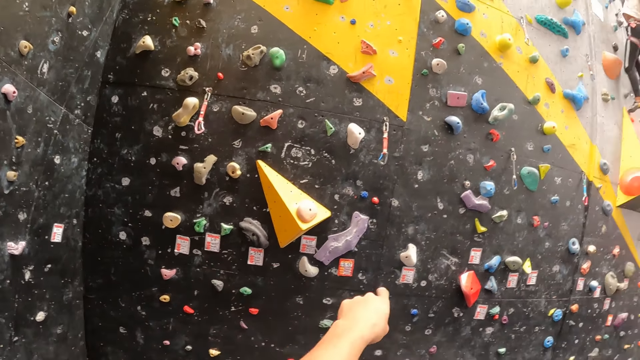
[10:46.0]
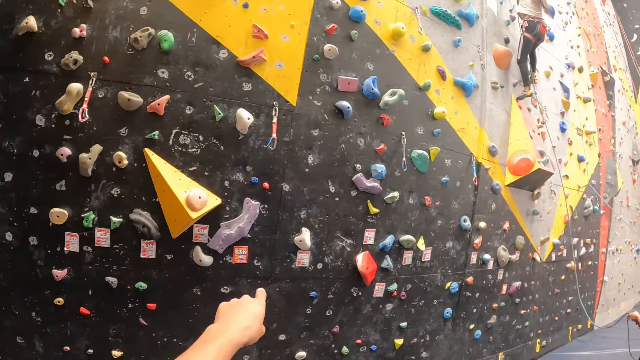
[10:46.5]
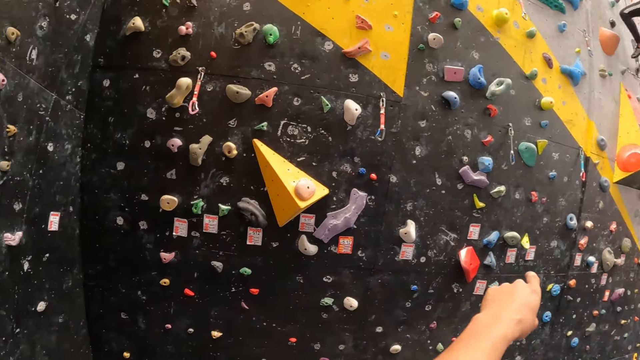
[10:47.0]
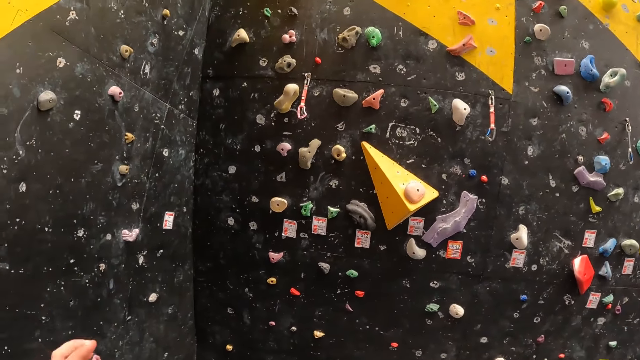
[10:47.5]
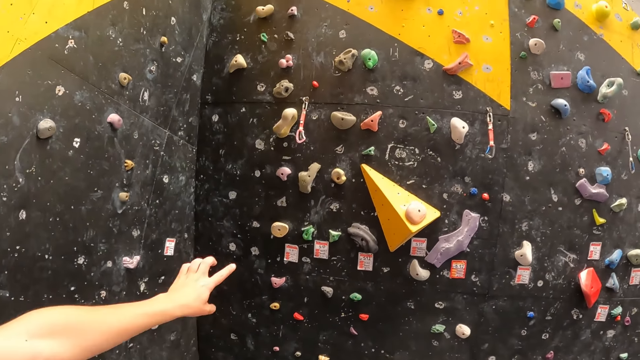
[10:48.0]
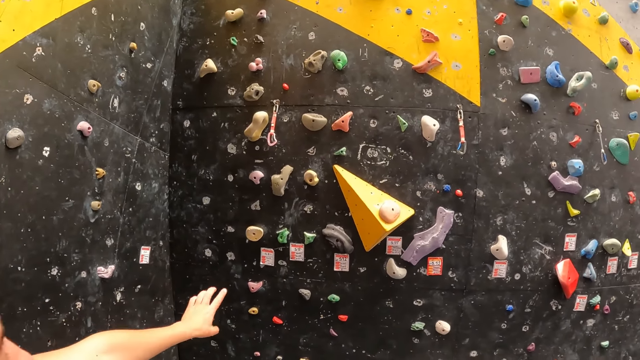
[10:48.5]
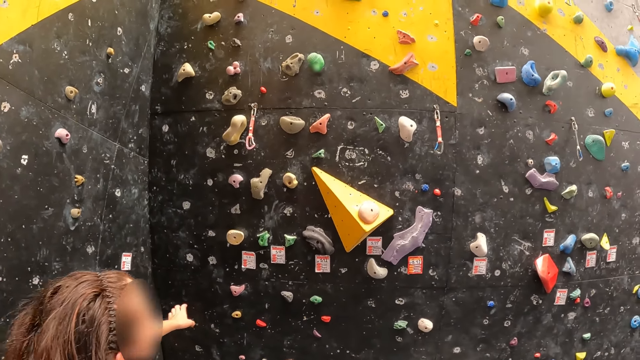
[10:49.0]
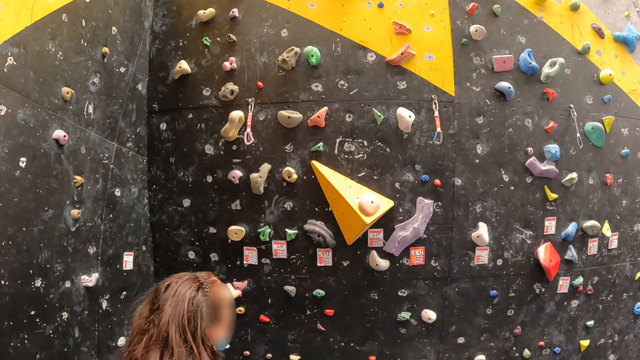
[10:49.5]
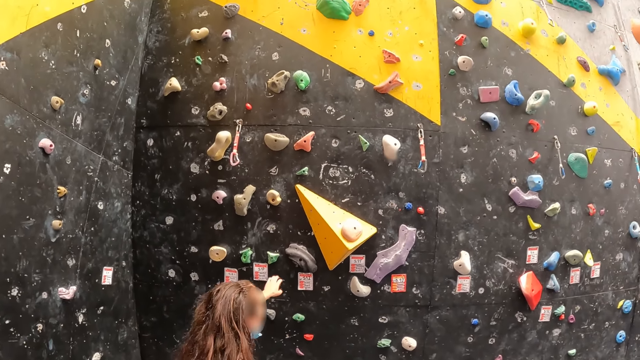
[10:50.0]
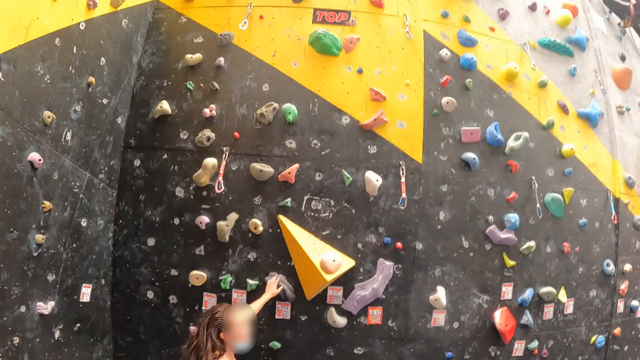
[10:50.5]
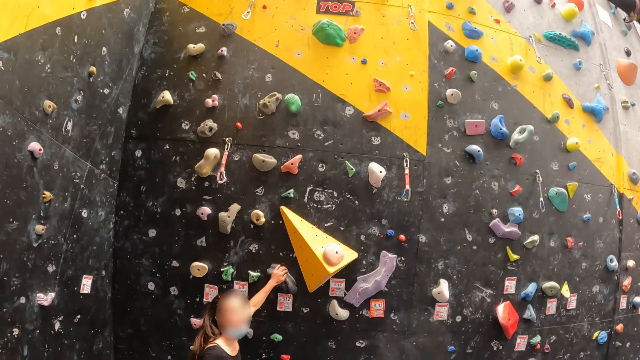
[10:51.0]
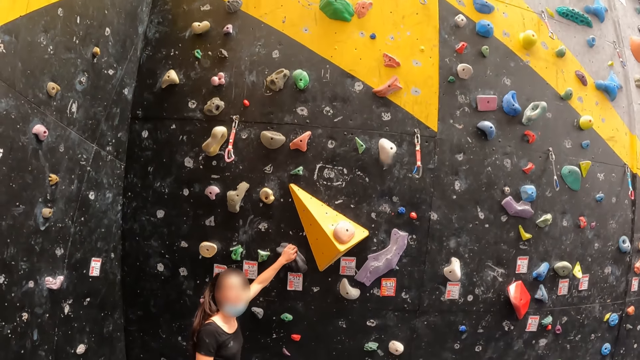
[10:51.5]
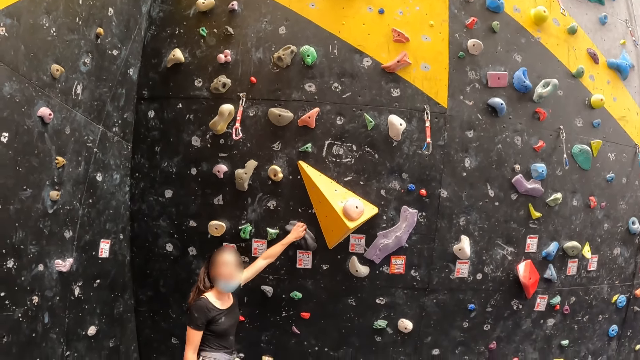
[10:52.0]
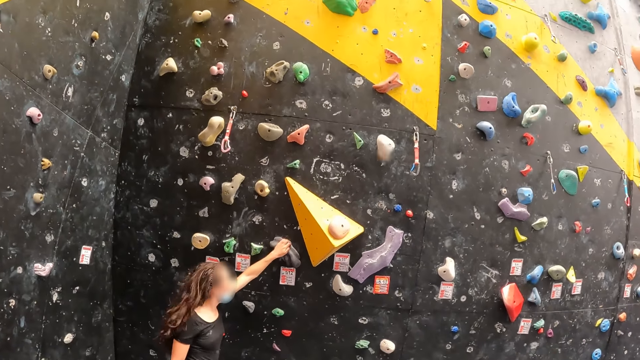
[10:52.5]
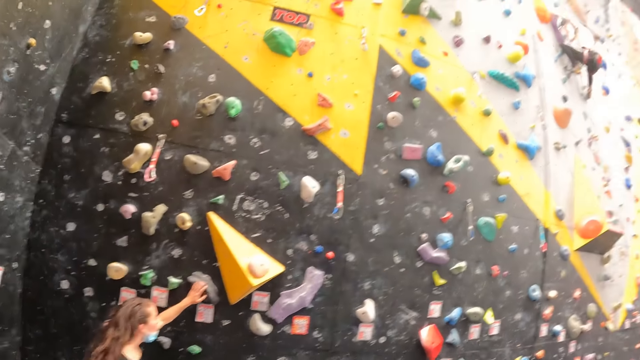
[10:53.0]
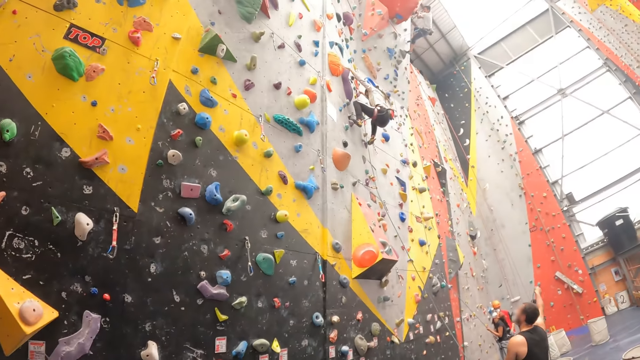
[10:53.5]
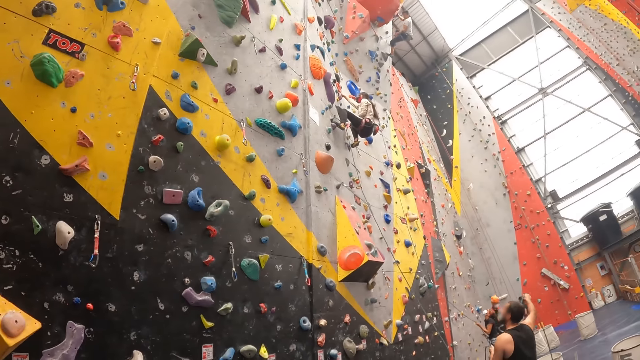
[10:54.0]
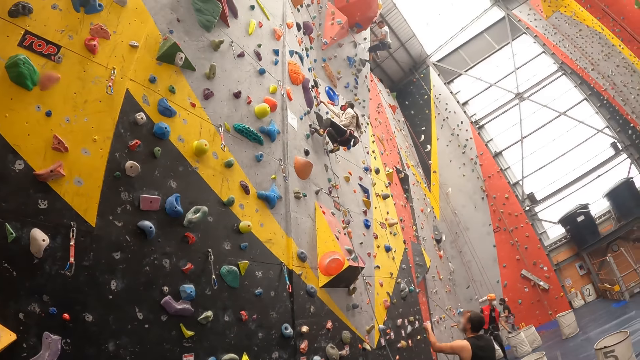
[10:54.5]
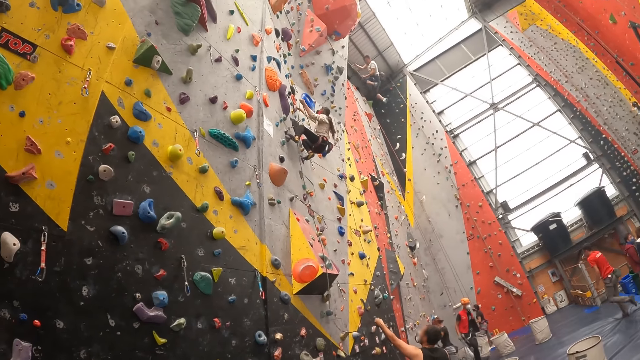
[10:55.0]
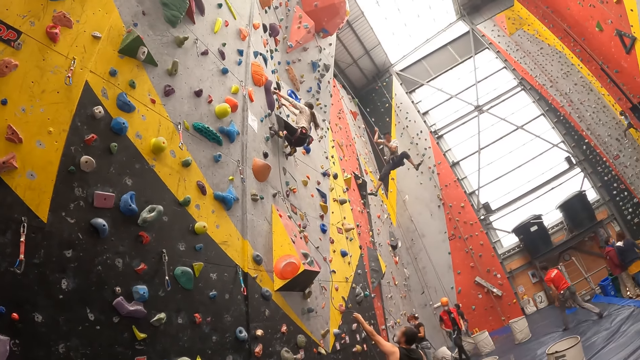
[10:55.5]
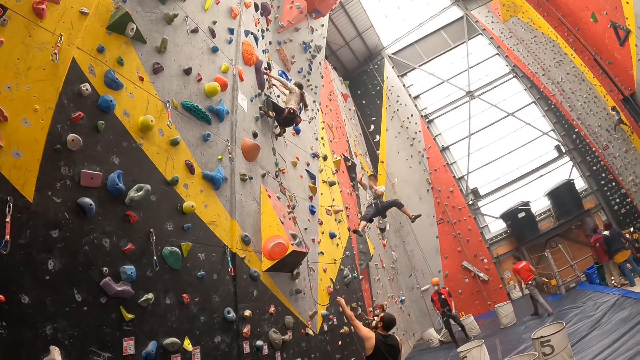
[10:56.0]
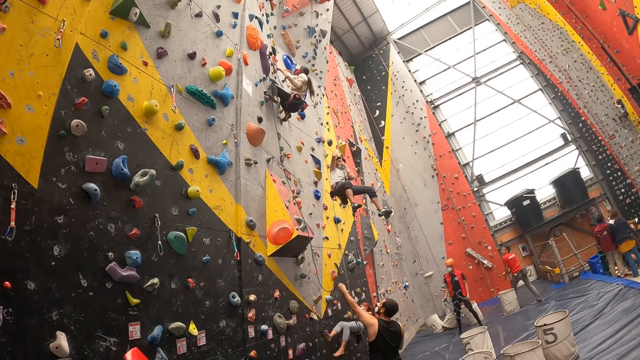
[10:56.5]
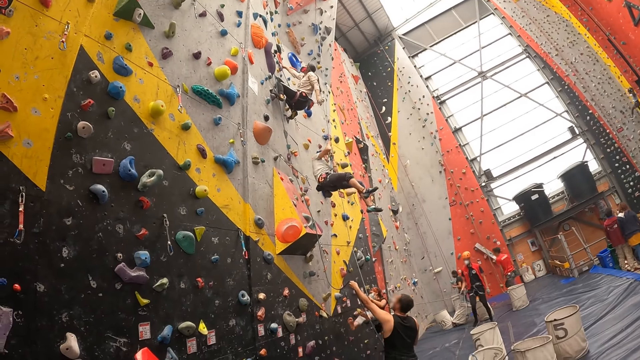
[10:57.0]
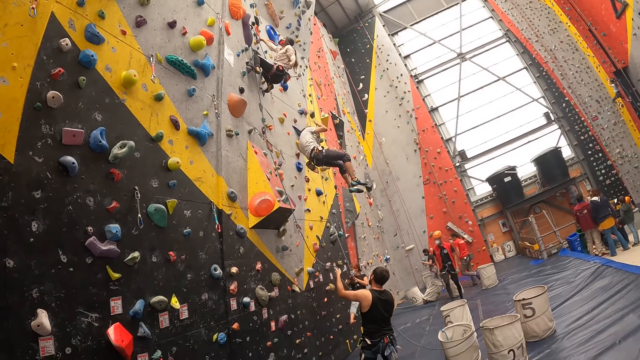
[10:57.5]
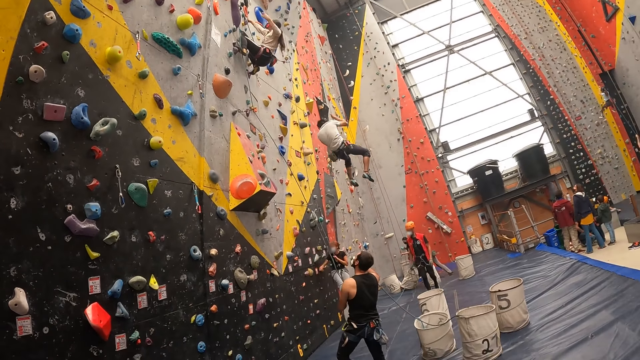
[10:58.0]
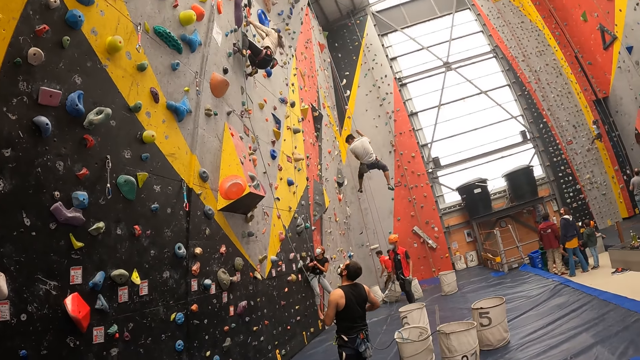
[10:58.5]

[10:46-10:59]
The camera wearer points up. A person touches the climbing hold. The camera wearer looks around.

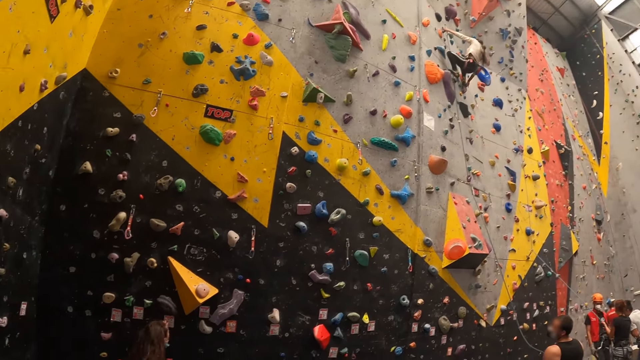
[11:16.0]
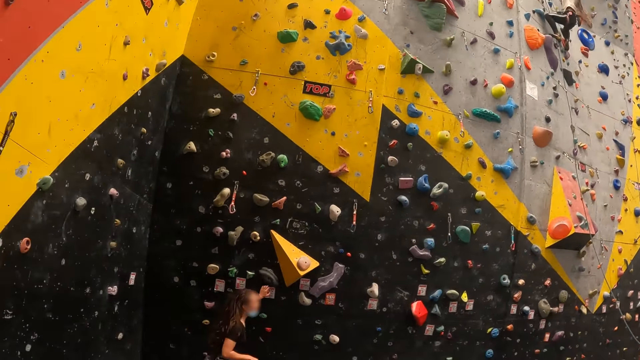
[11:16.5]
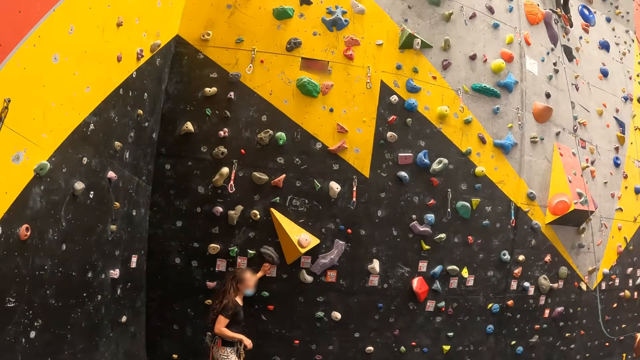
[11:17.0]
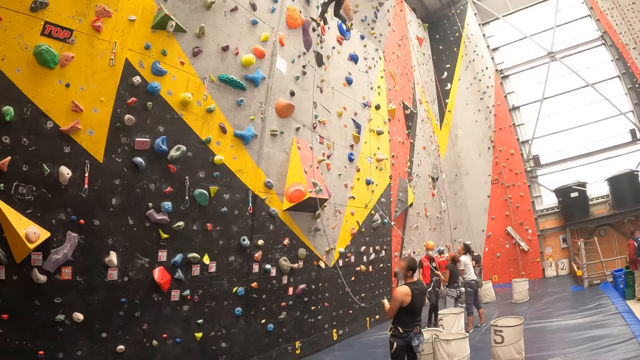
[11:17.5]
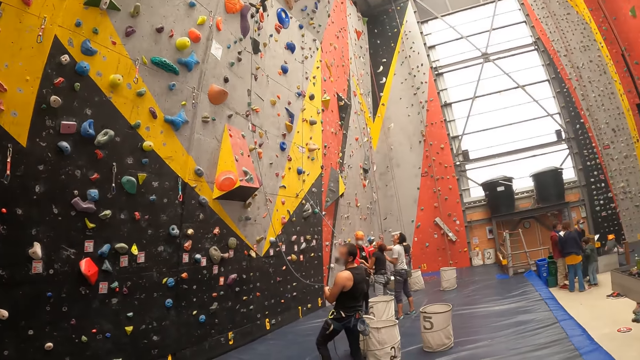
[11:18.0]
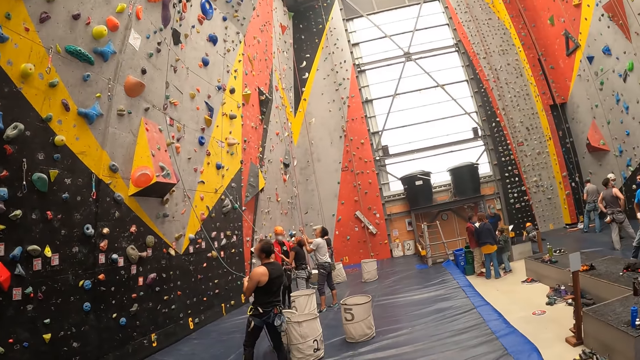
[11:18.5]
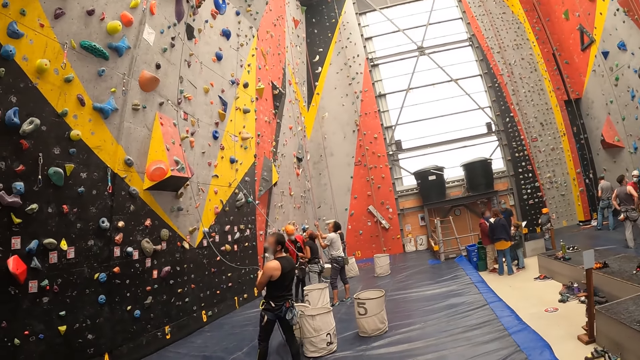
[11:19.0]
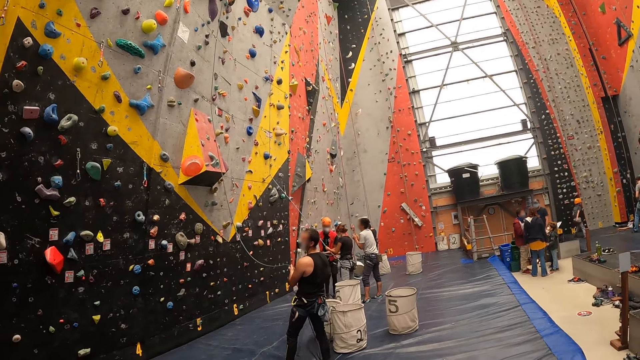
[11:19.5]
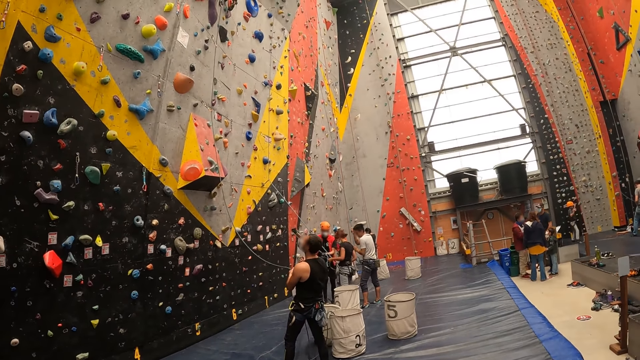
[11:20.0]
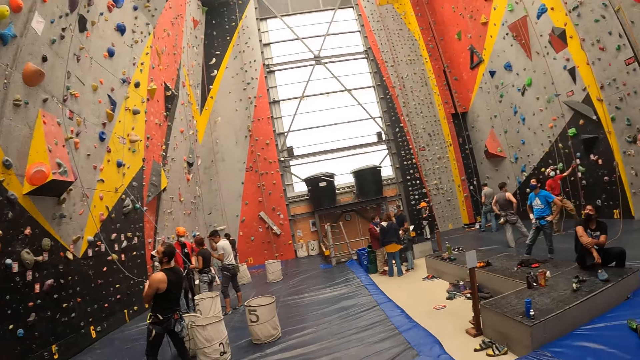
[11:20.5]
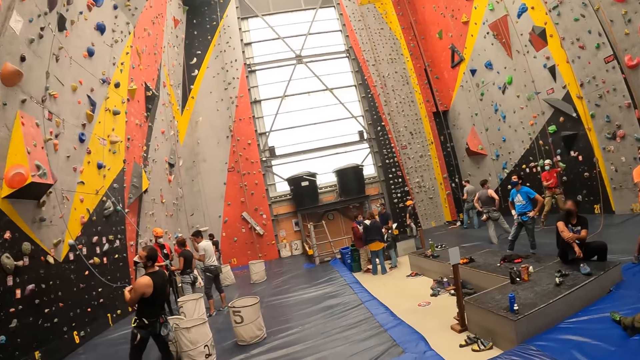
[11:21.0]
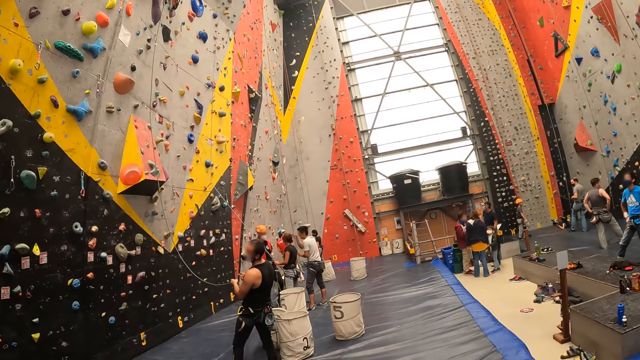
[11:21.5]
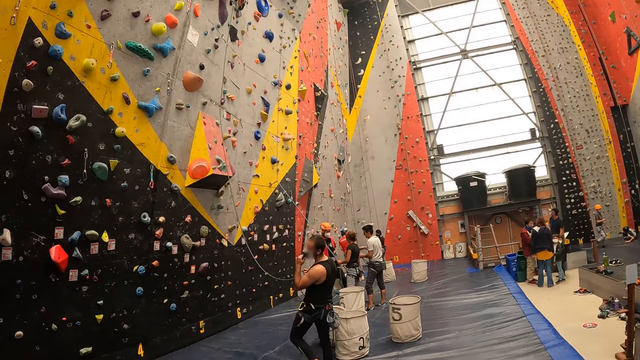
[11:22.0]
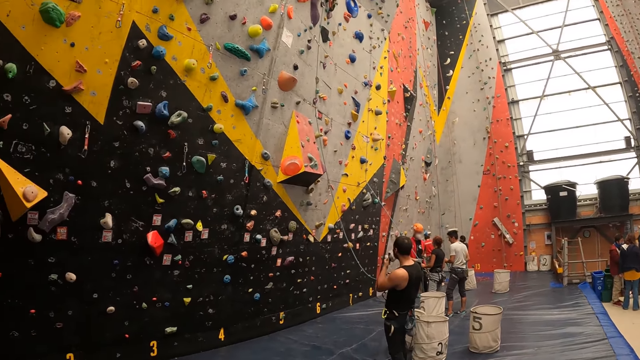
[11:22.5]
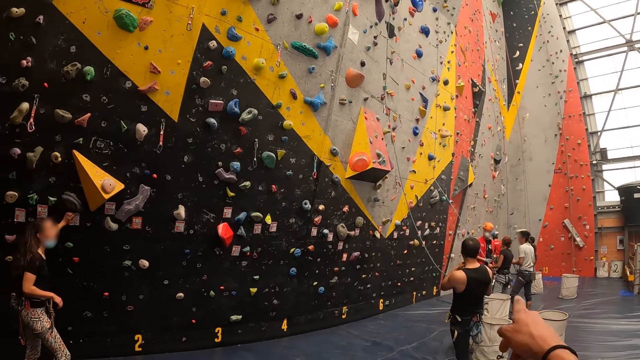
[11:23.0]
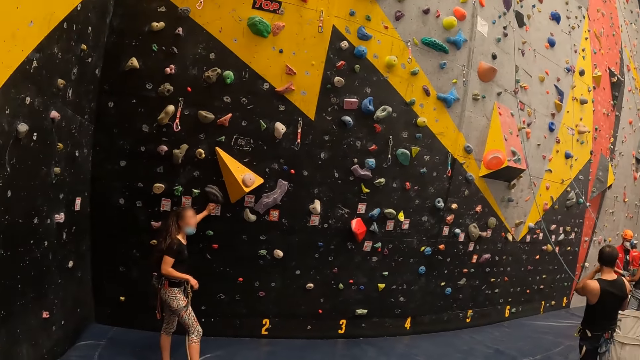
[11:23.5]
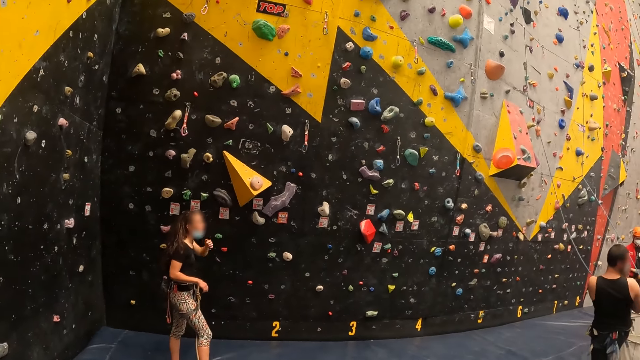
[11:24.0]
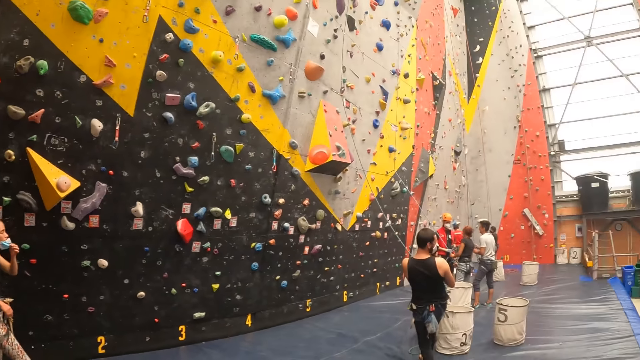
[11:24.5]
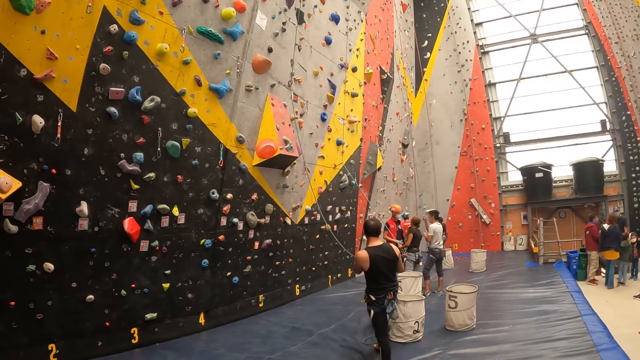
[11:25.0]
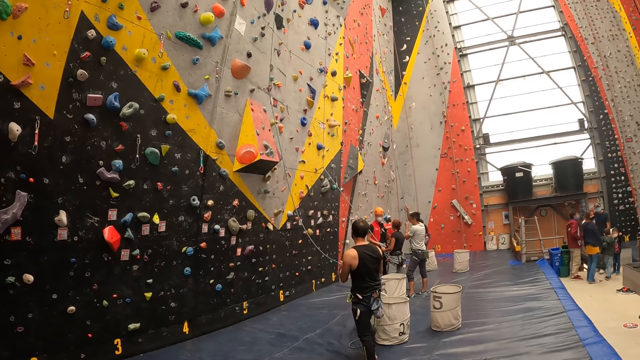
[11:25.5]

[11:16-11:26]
A person touches the climbing hold. The person talks to another person. The camera wearer looks around.
